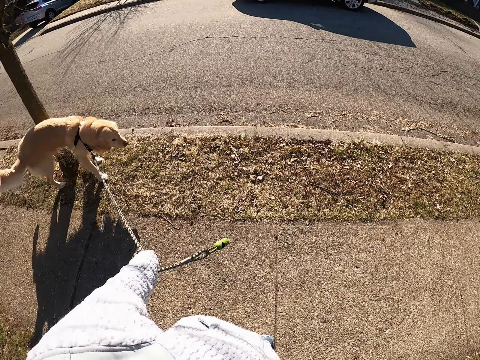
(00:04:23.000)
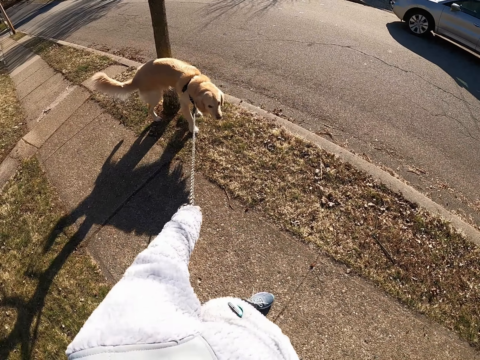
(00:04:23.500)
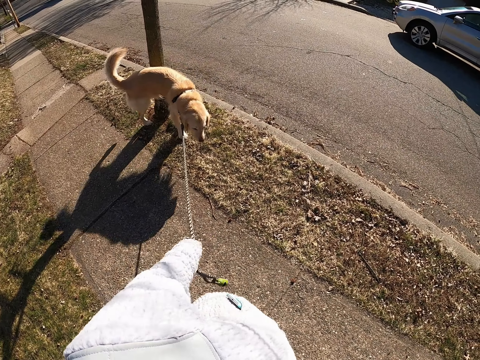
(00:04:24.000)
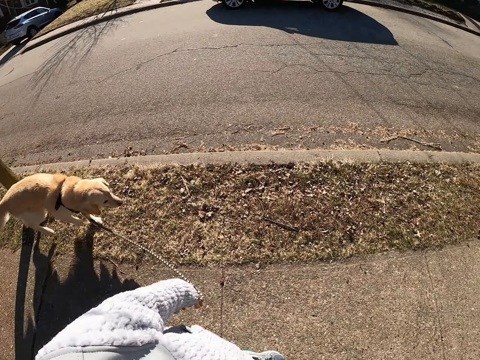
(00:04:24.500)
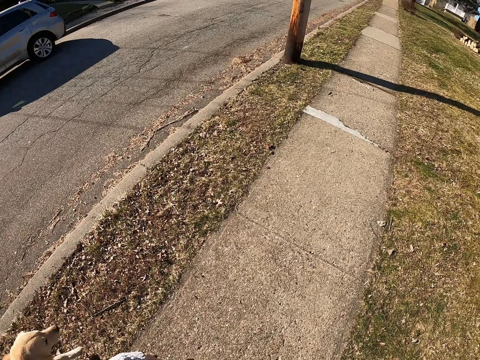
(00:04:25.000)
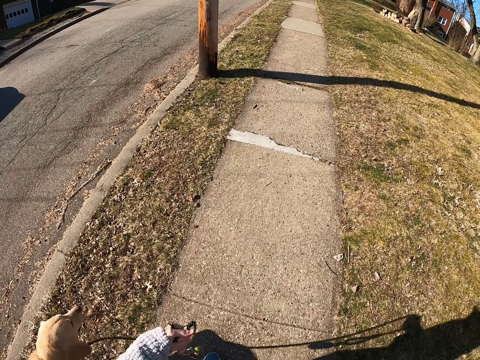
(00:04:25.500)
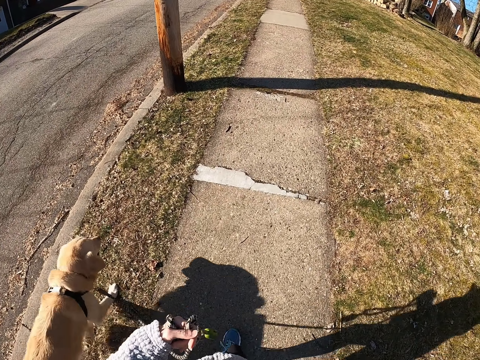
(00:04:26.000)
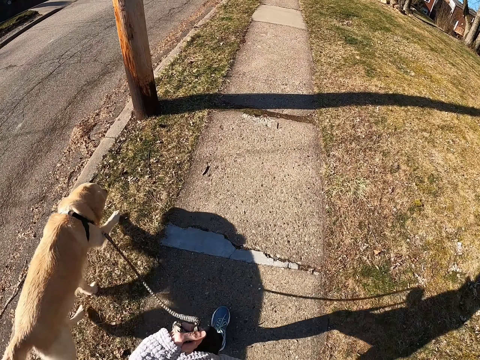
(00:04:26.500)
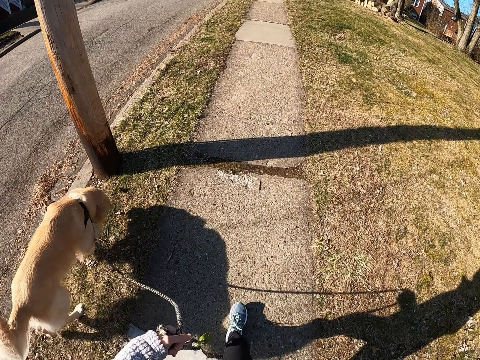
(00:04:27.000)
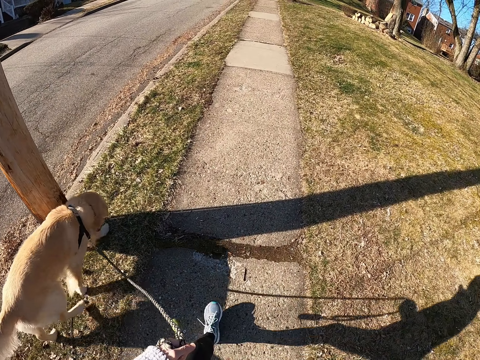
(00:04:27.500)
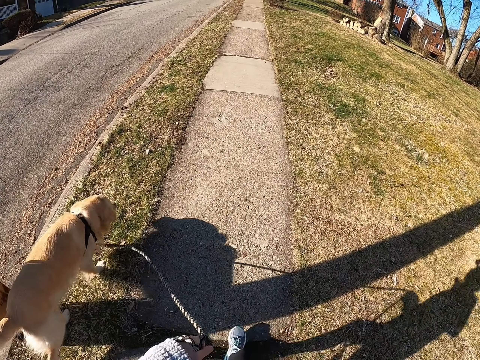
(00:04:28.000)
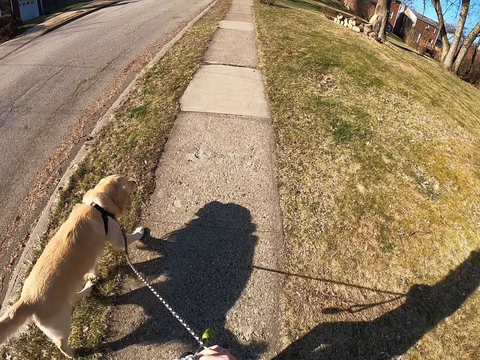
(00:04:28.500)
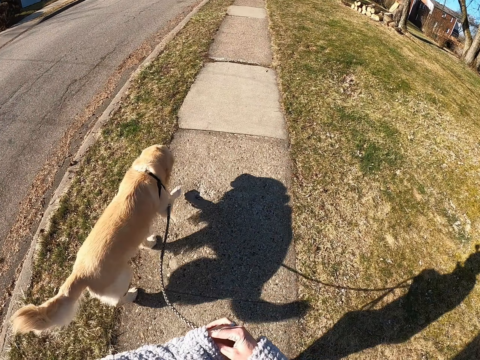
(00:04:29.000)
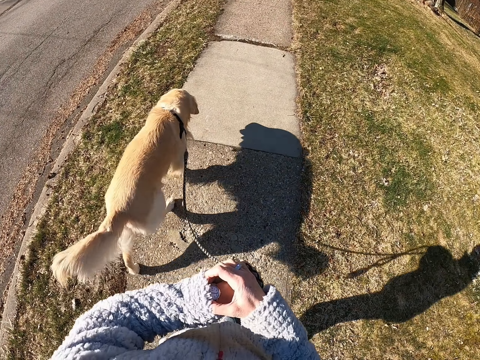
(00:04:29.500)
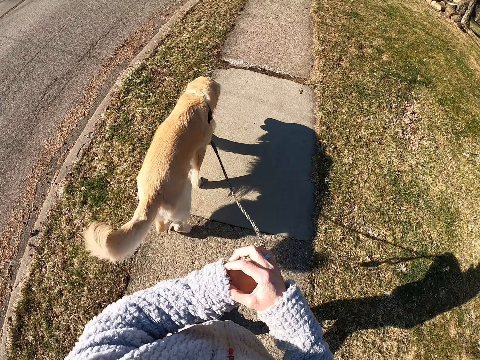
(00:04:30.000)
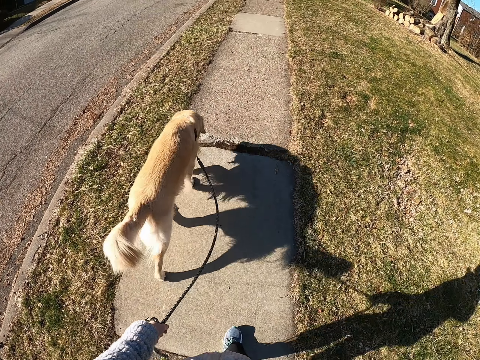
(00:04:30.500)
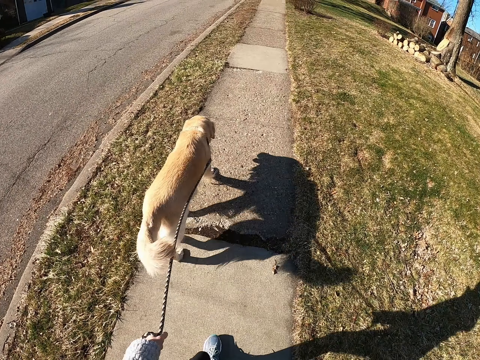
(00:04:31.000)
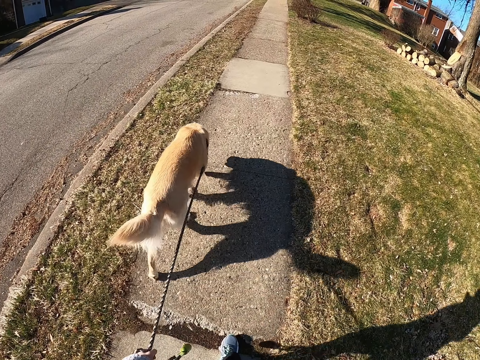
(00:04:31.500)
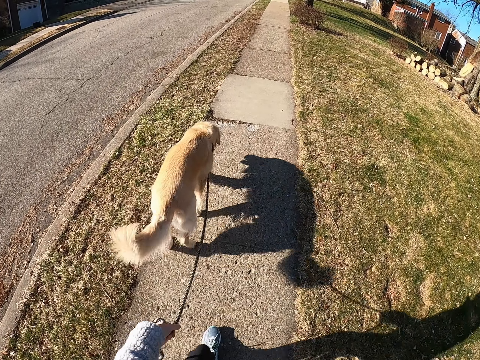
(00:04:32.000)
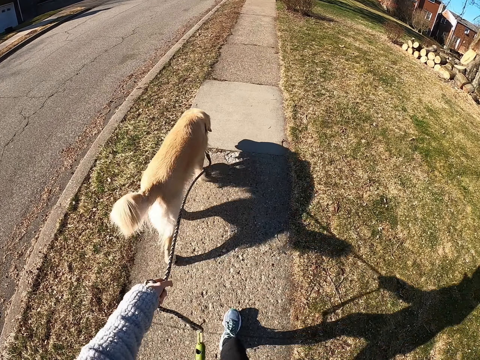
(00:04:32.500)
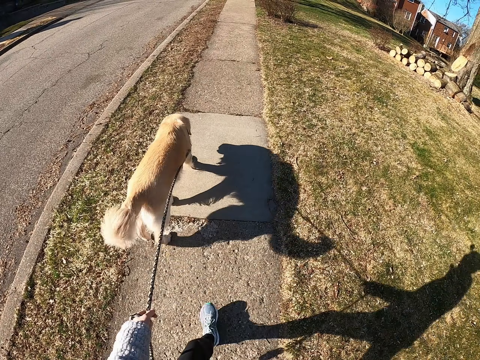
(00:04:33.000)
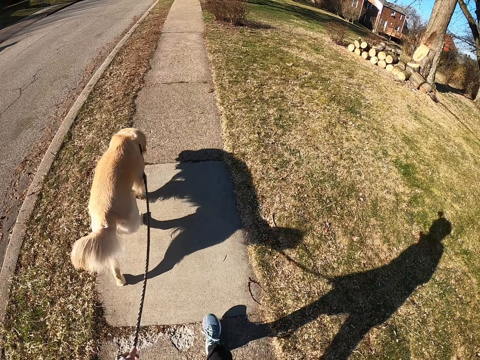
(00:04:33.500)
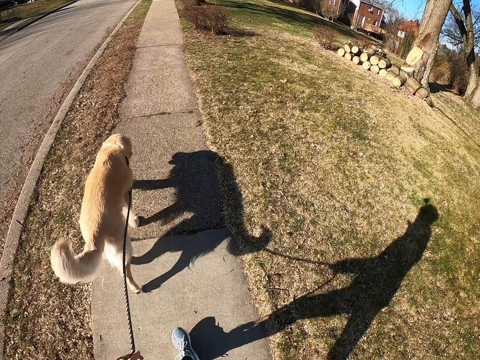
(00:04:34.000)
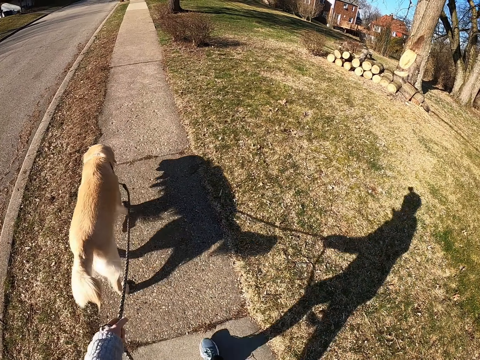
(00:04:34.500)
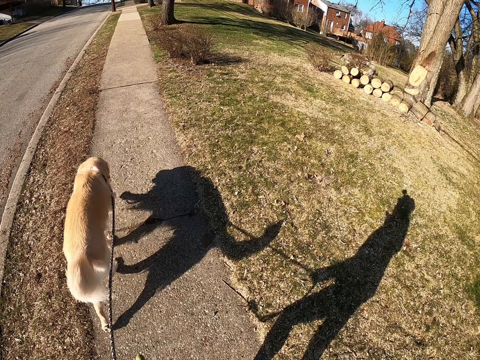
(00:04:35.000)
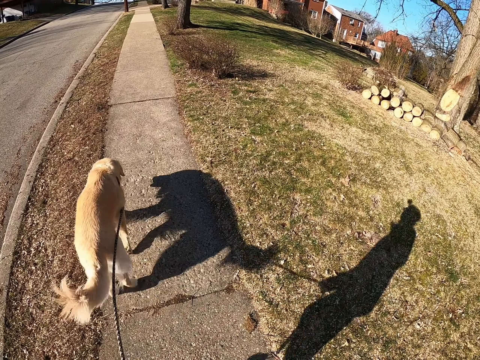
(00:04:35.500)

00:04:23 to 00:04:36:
The camera wearer looks at the dog. They stand on the road with the dog. They walk on the road with the dog. They check their watch. They walk on the road with the dog.

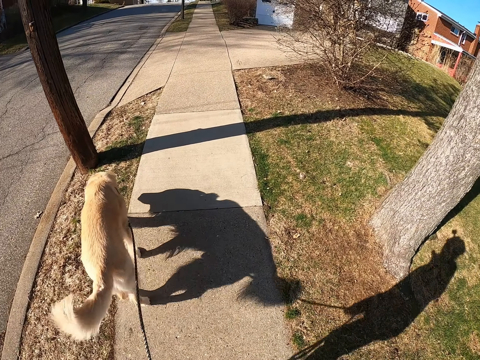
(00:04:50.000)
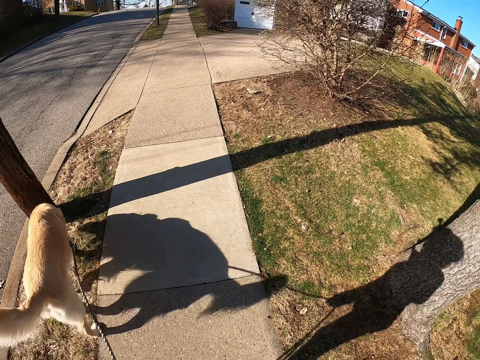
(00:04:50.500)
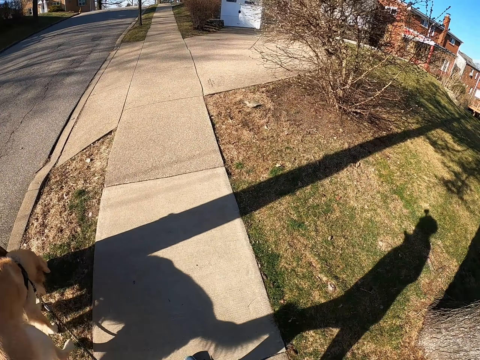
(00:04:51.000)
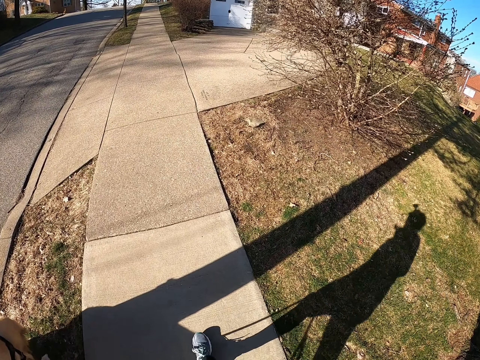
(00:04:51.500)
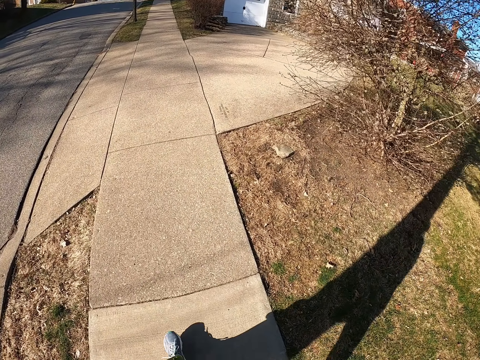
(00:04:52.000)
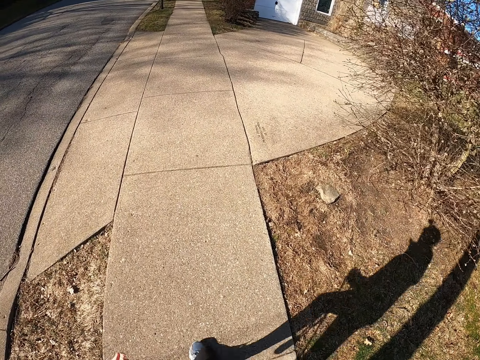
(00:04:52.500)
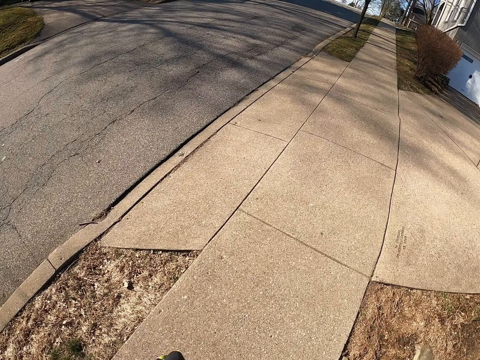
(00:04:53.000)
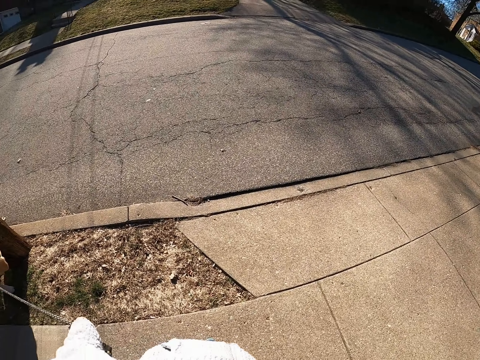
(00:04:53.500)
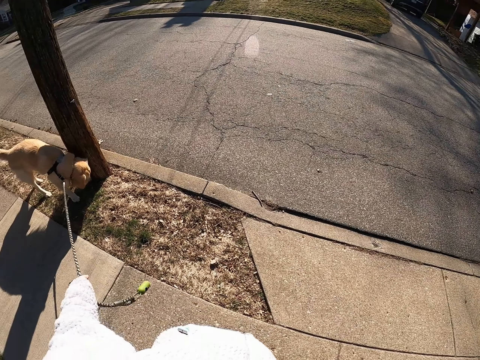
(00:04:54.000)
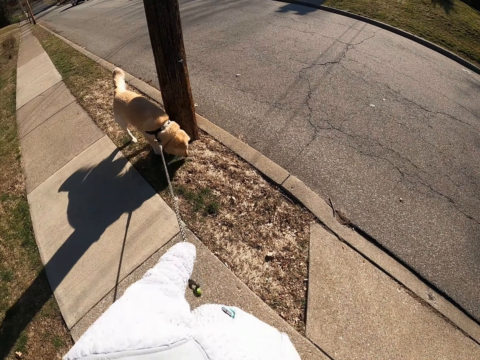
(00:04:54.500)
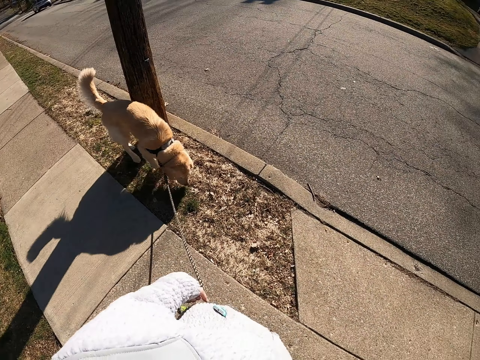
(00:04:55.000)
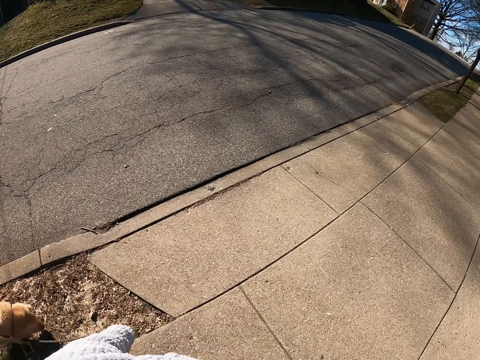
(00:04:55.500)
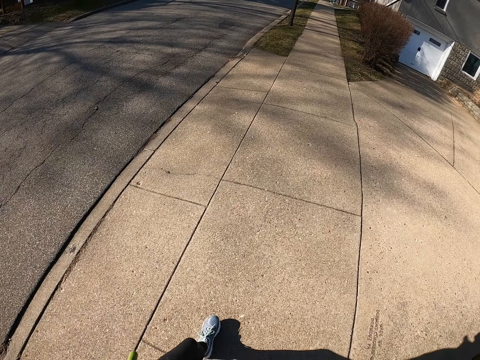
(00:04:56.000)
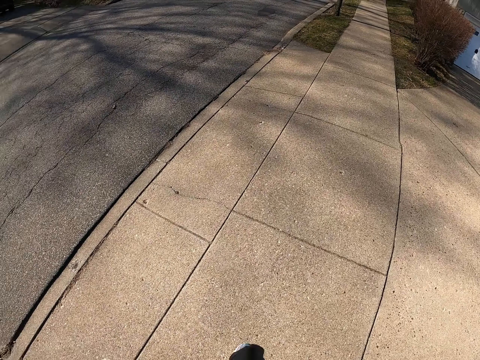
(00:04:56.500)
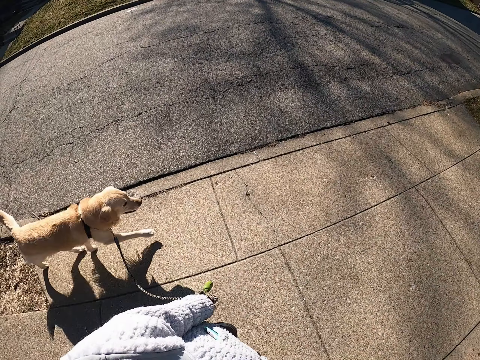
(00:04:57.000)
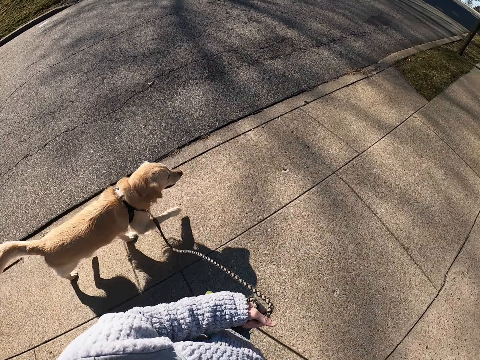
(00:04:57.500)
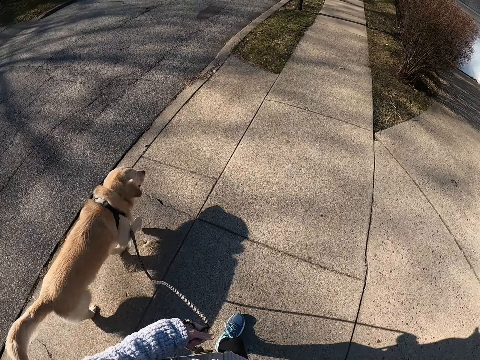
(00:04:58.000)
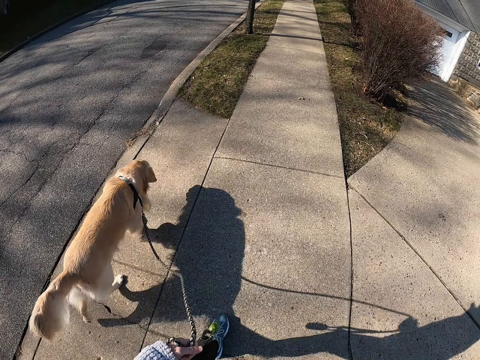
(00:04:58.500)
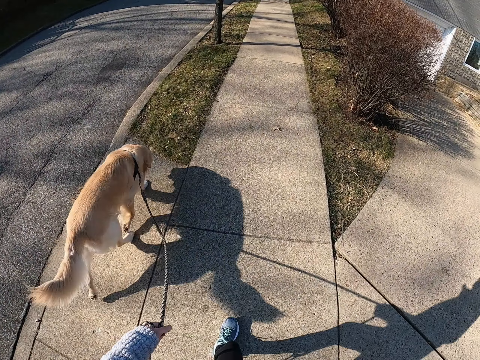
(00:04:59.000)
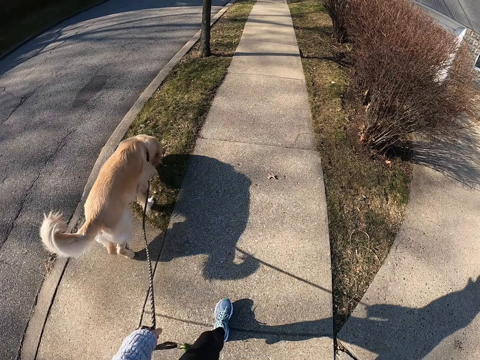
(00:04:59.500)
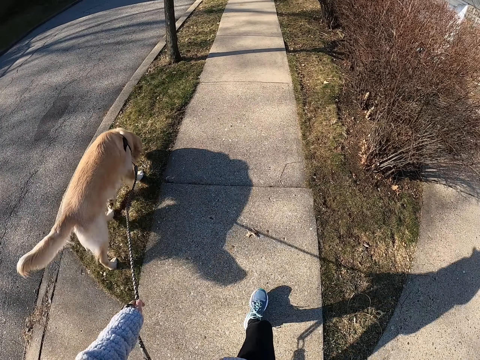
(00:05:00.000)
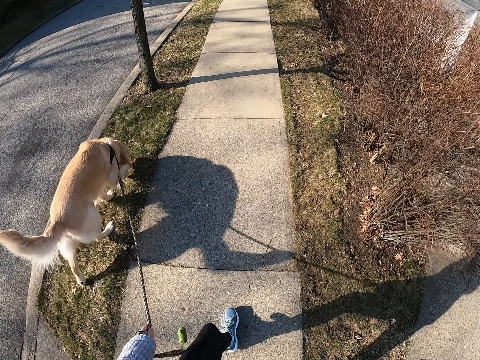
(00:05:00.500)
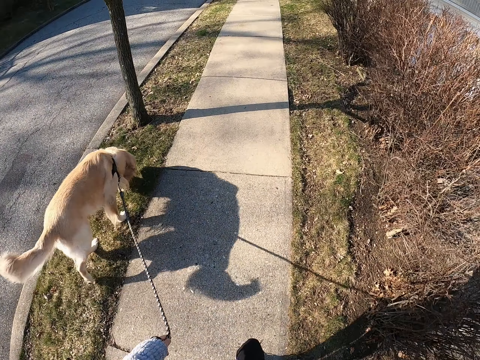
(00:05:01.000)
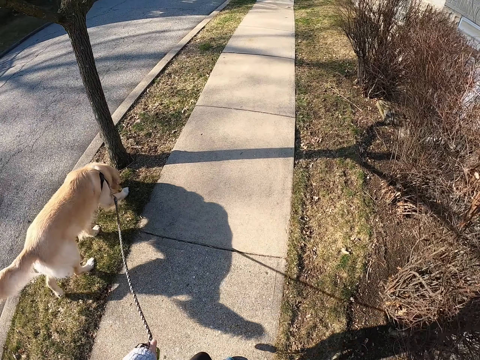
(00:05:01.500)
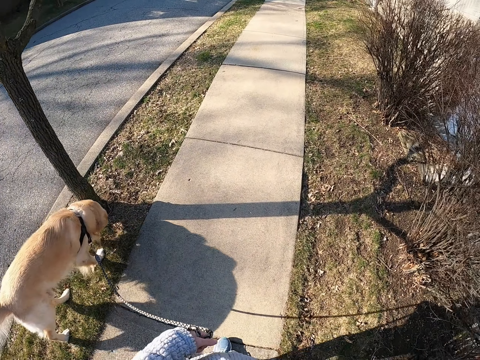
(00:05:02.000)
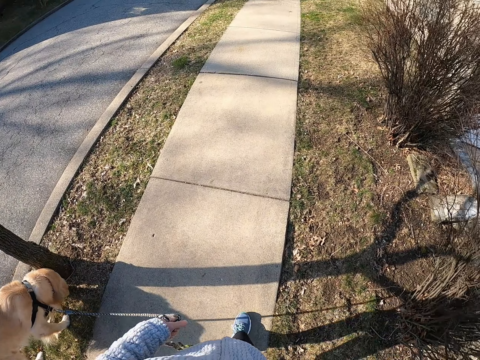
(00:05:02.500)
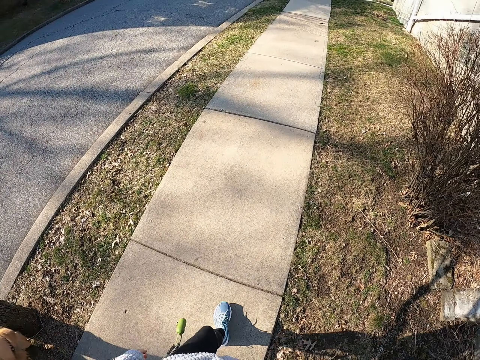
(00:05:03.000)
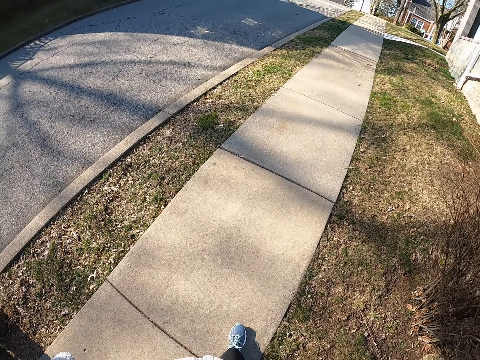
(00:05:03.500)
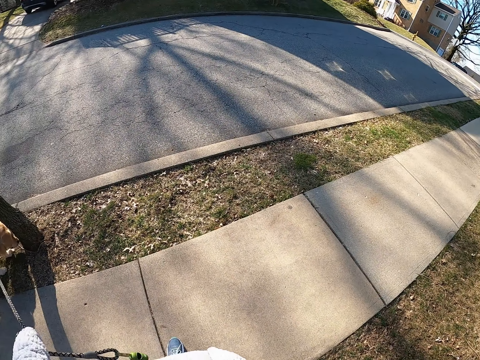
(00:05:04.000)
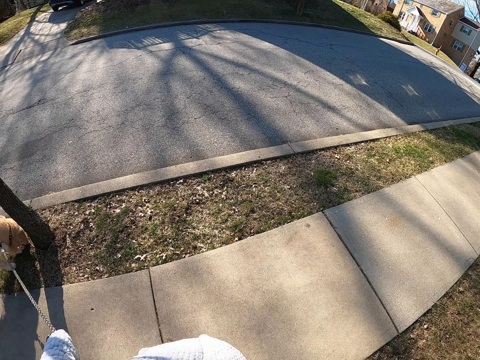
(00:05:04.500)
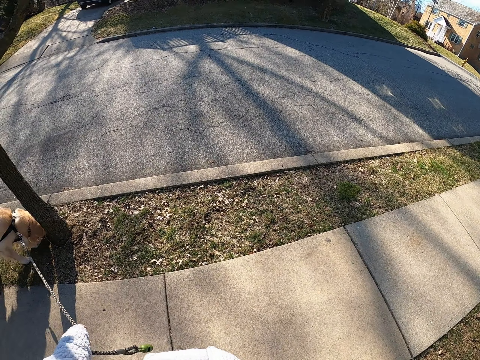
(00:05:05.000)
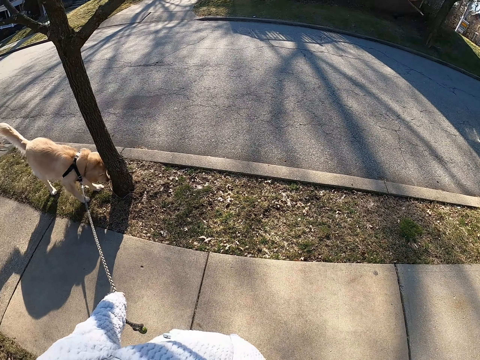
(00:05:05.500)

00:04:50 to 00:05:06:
The camera wearer stands on the road with the dog. They walk on the road with the dog. They stop. They look back at the dog. They pull the dog leash. They walk the dog on the pavement. They stand on the road with the dog. They look back at the dog.
